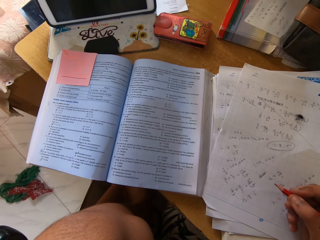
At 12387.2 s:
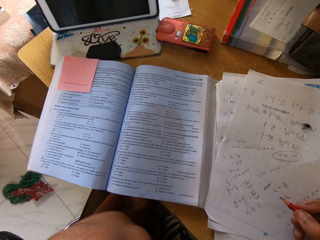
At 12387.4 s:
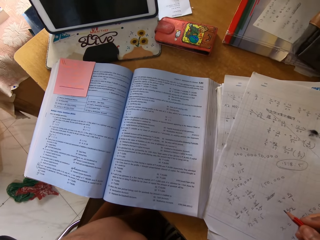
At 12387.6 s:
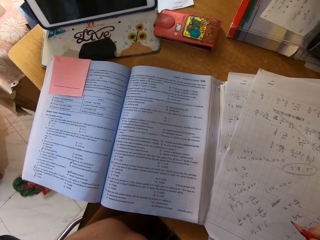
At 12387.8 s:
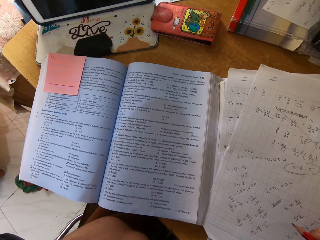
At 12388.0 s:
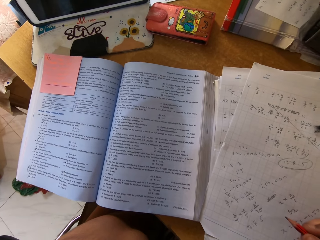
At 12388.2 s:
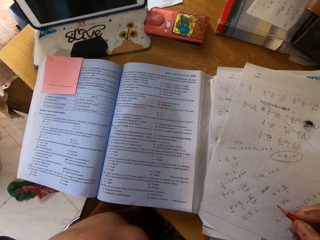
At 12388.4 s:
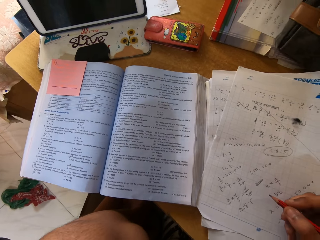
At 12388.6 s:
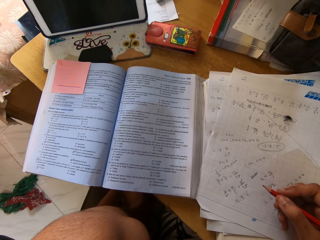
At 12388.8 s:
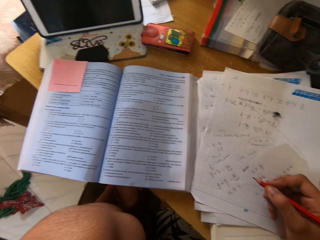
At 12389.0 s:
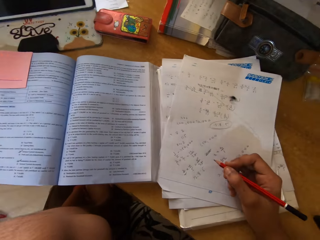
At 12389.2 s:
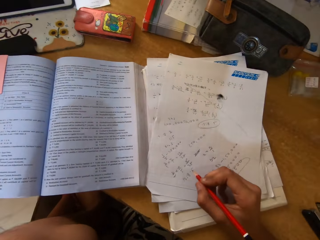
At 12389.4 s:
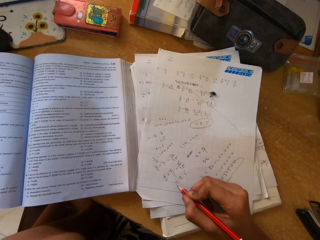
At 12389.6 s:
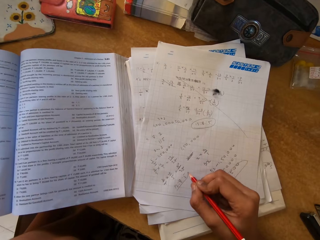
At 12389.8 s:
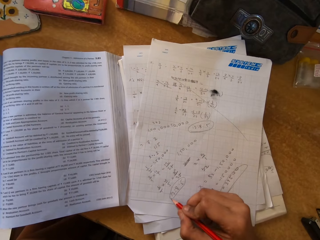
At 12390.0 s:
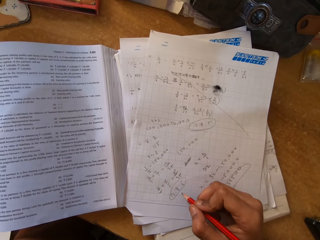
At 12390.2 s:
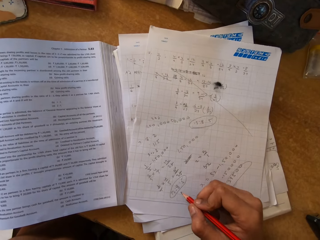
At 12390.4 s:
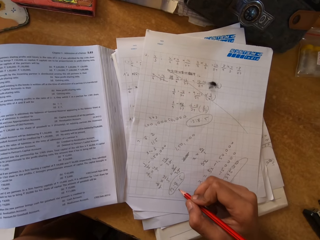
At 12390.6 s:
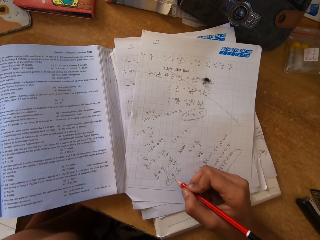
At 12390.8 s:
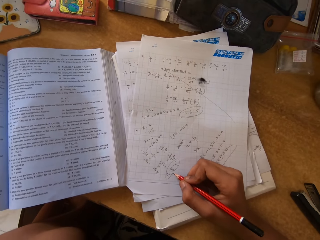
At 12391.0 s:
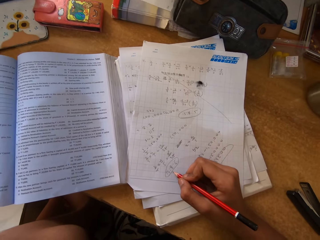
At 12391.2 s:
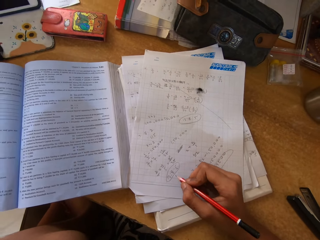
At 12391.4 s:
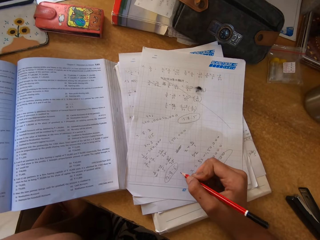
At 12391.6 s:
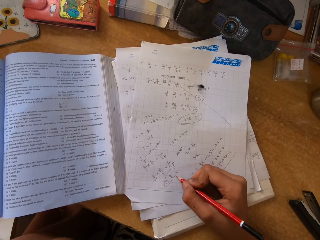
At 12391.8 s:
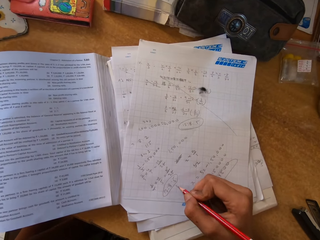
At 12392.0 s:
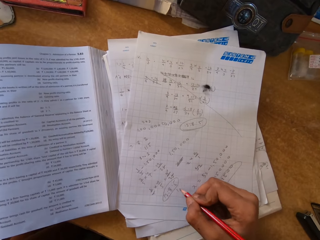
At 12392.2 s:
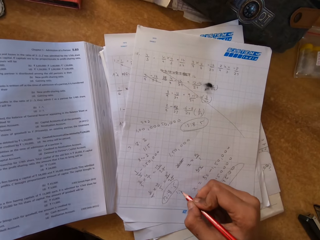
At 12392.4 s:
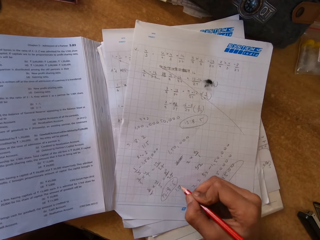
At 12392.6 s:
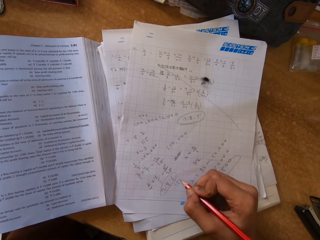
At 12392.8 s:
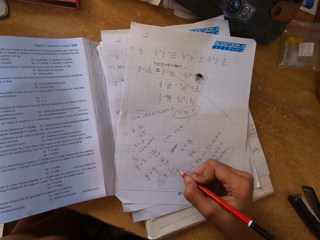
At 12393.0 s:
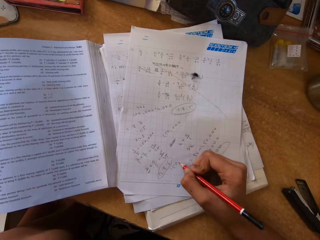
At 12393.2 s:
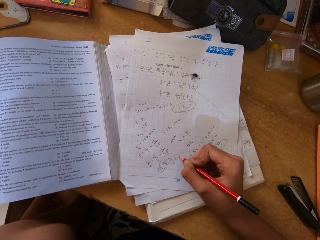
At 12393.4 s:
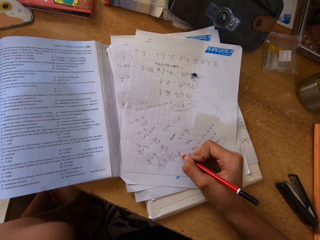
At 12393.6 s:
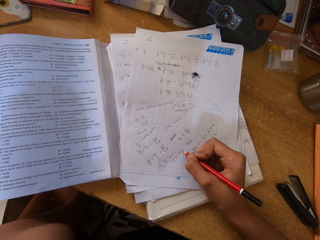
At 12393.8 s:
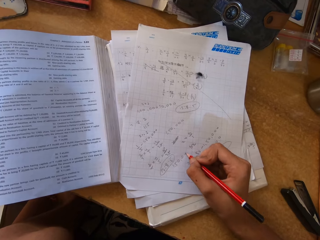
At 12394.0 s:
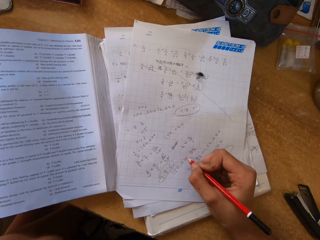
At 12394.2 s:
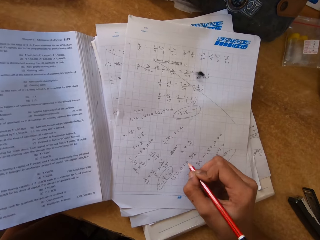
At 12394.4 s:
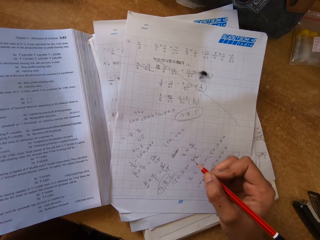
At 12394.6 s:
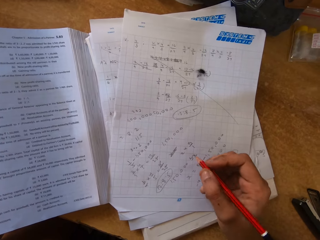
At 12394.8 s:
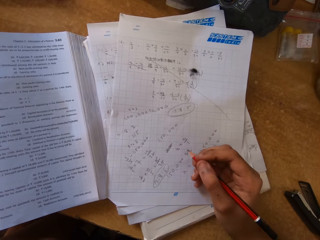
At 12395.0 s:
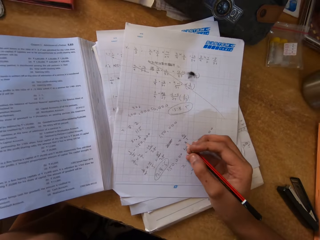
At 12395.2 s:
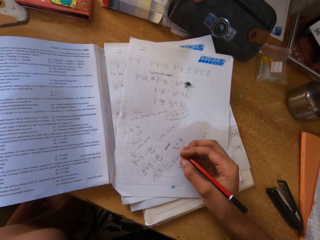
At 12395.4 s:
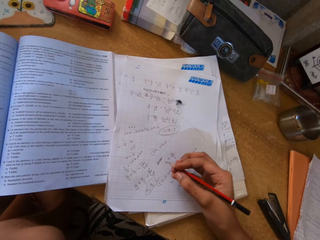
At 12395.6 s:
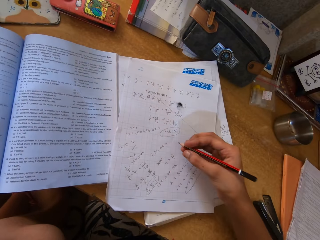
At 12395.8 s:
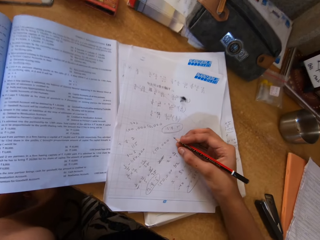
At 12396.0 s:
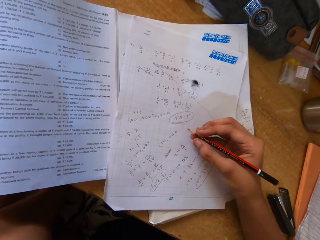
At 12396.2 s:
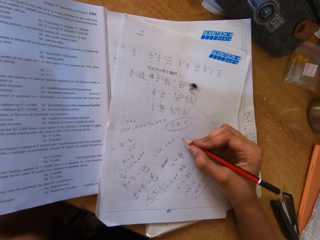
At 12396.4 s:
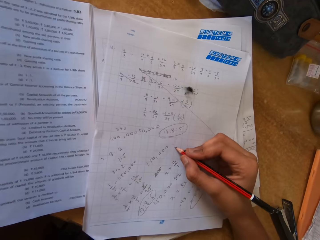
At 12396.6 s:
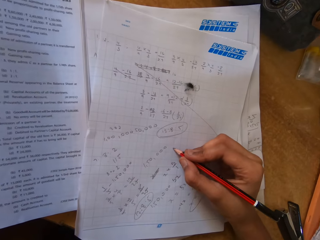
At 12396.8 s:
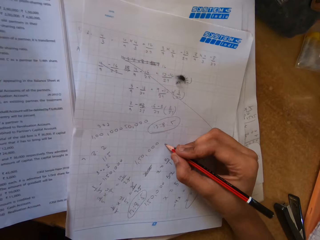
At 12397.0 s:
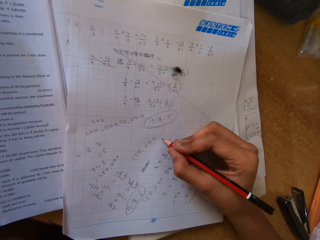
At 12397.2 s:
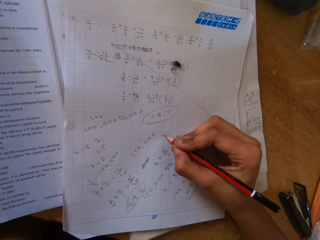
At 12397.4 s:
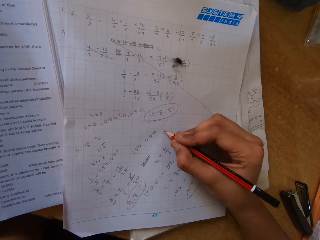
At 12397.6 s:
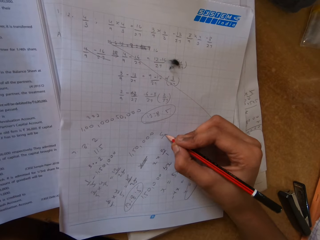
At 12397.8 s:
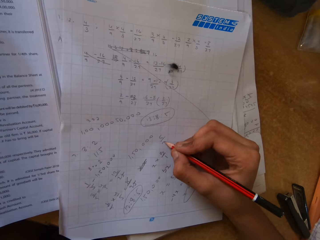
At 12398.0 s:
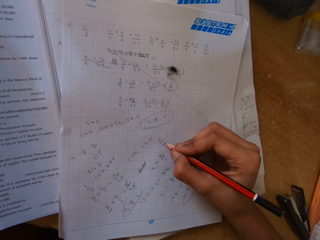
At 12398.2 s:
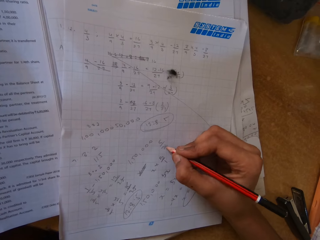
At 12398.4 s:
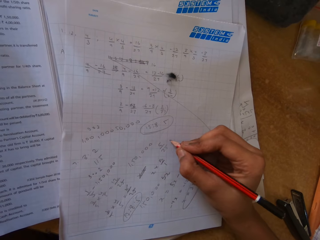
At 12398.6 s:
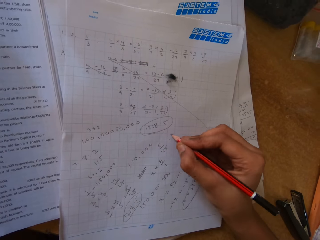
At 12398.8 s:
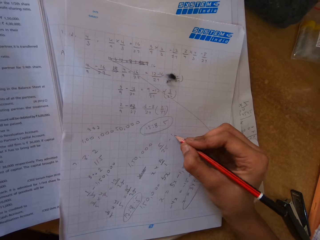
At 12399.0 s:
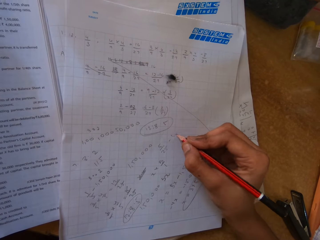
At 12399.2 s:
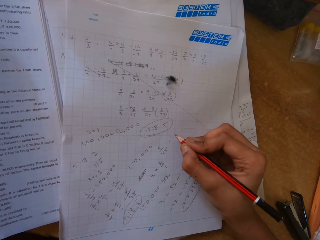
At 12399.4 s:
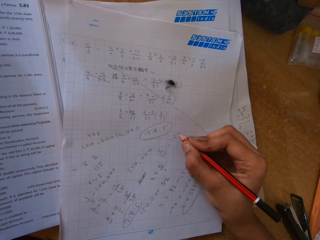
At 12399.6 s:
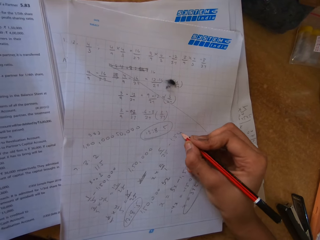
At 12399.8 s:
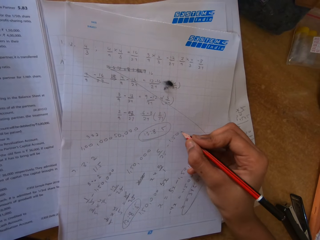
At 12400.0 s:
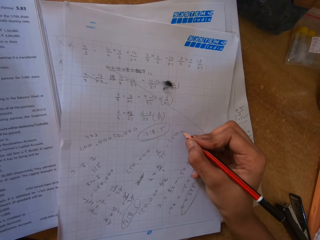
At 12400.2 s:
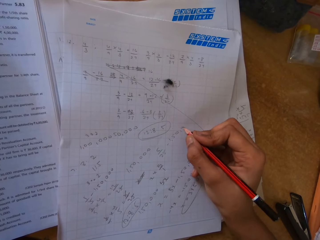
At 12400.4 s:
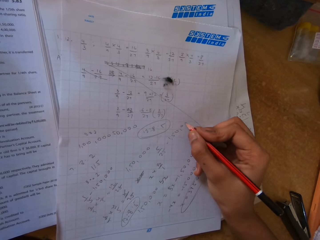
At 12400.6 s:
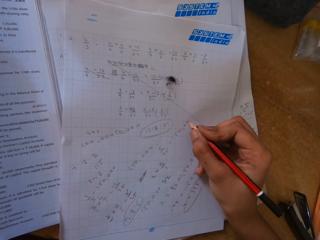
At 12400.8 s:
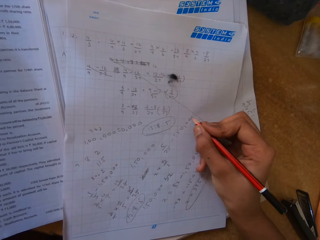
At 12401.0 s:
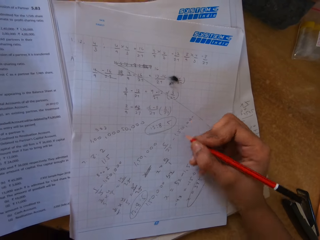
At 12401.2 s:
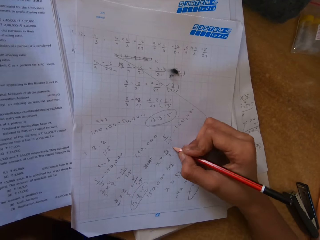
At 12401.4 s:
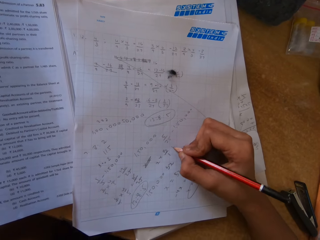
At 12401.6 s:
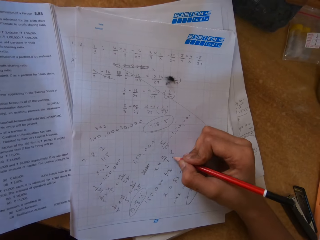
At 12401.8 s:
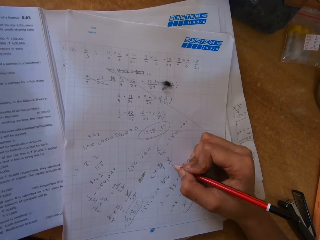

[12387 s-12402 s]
The camera wearer writes on the paper. They hold the pencil up. They write on the paper. They move the paper and move the pencil up. They write on the paper.

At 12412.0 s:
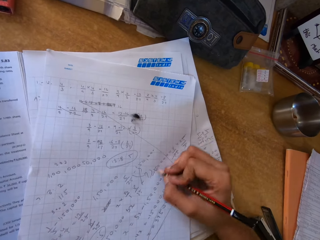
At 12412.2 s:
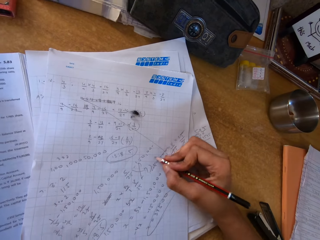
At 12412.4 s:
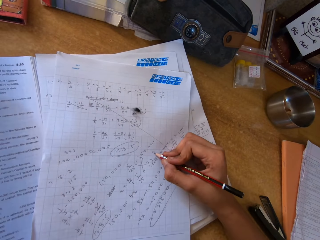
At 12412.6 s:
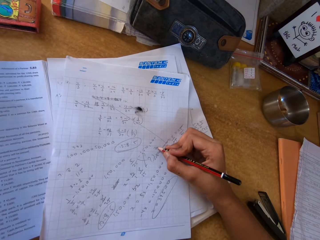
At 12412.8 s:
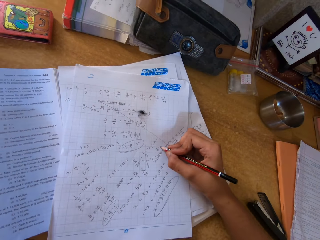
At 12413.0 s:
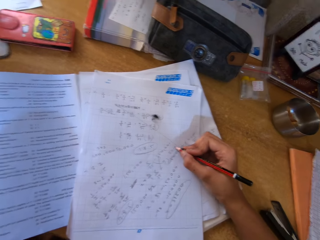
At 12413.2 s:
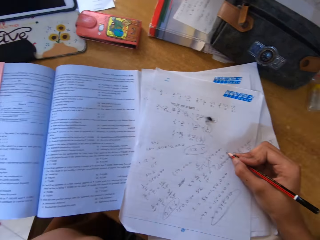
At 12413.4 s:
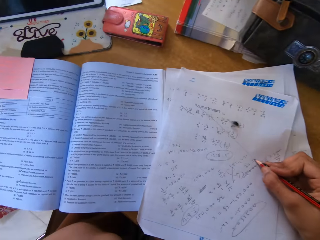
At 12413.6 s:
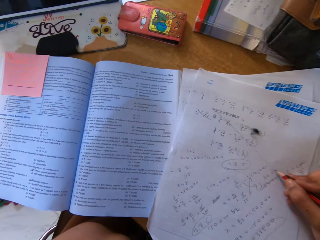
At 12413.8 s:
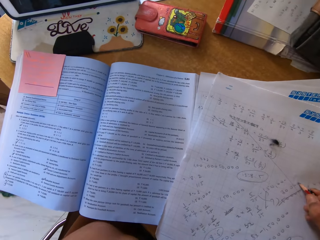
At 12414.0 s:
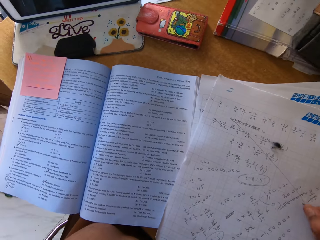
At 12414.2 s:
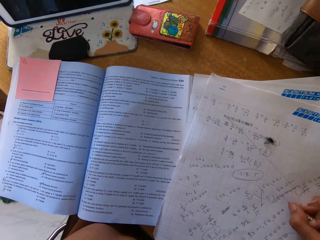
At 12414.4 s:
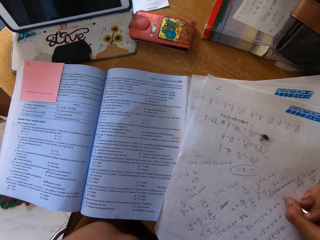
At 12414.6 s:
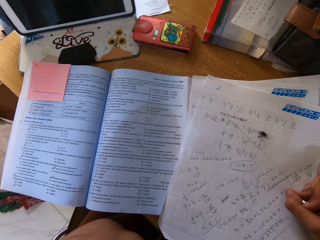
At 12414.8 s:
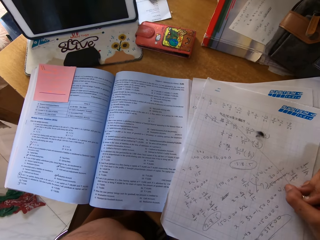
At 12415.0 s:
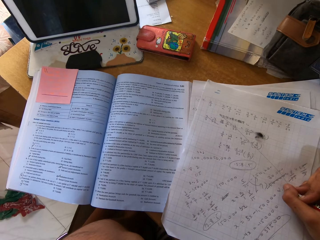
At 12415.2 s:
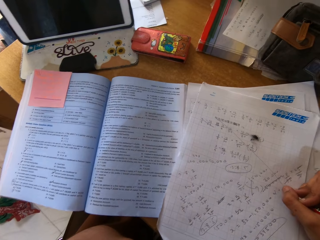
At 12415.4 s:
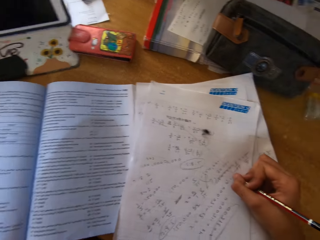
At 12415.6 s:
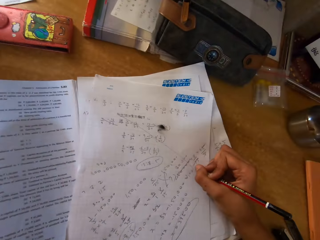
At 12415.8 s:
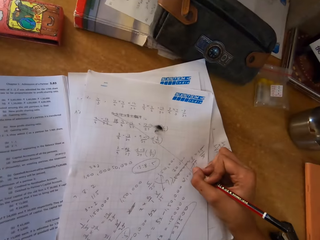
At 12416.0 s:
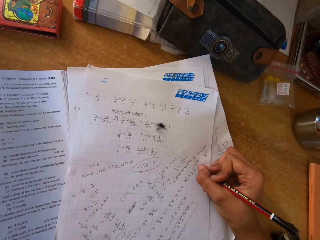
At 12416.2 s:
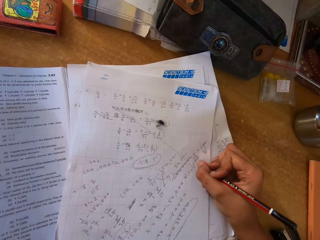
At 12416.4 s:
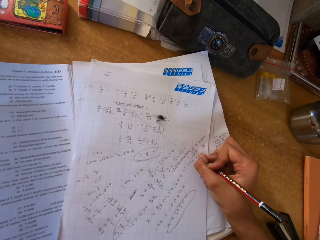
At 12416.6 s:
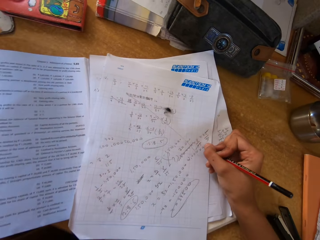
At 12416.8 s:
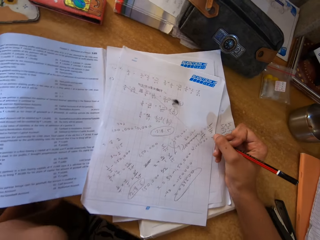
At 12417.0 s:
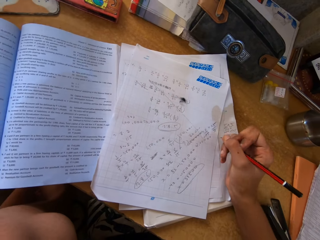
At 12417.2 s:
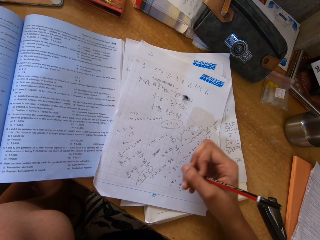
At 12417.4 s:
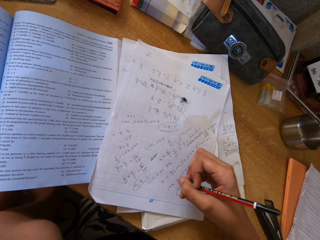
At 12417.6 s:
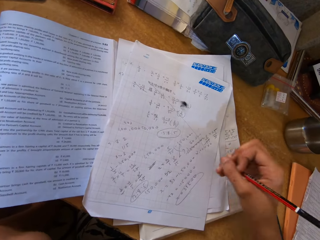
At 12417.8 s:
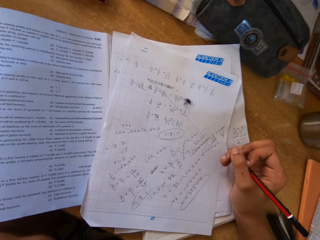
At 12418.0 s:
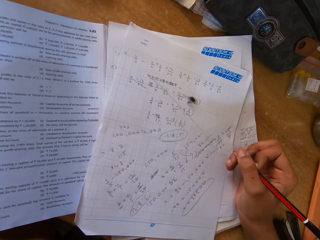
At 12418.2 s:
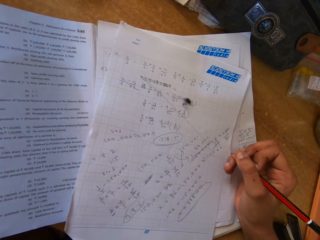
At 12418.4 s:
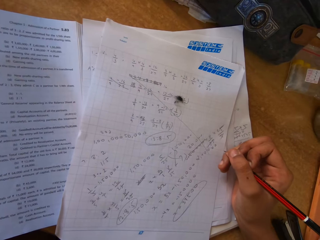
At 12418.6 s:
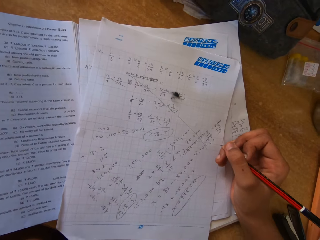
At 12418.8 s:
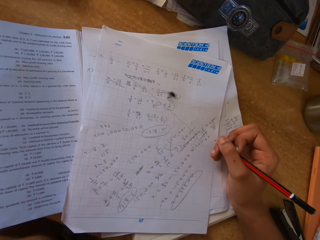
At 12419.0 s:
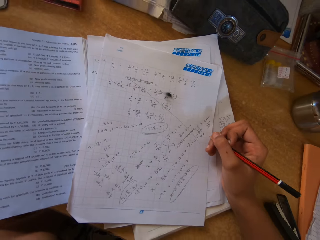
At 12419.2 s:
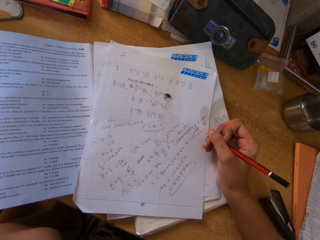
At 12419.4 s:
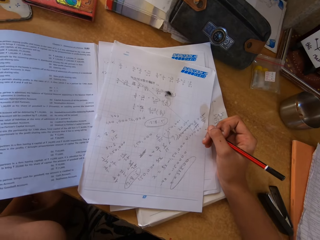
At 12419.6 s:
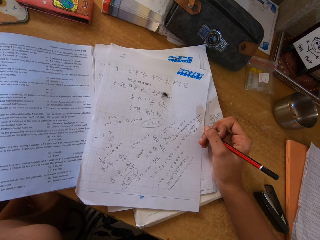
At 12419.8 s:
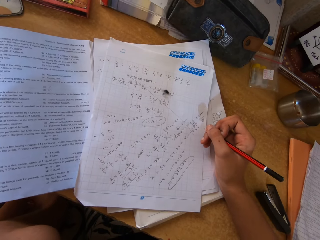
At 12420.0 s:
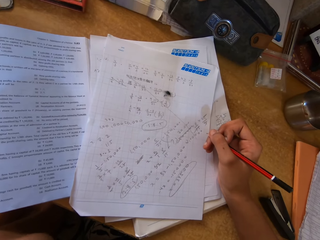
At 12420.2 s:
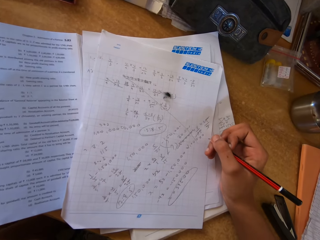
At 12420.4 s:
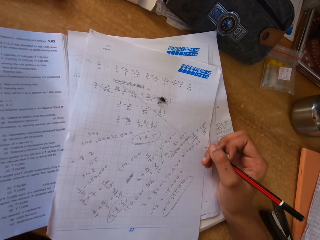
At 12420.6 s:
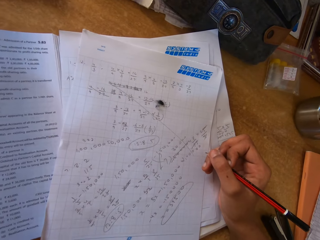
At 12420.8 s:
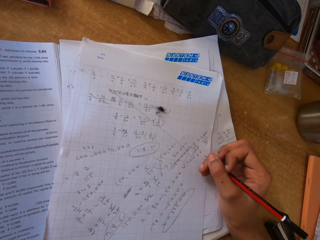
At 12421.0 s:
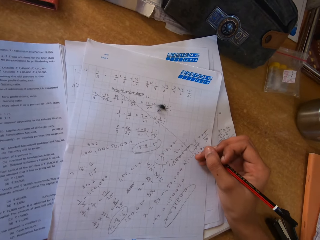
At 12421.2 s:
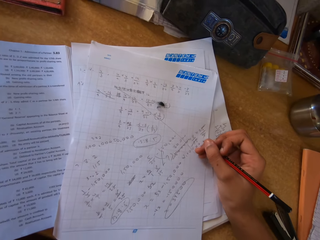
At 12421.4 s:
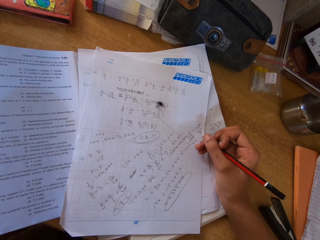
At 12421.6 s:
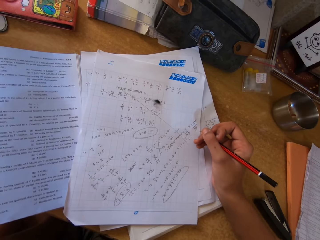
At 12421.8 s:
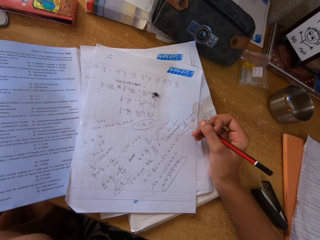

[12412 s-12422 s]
The camera wearer moves the pencil up and puts a hand on the paper. They look around.
